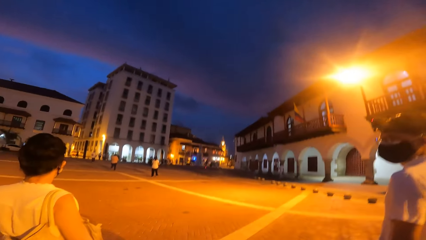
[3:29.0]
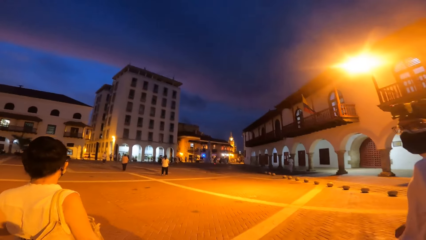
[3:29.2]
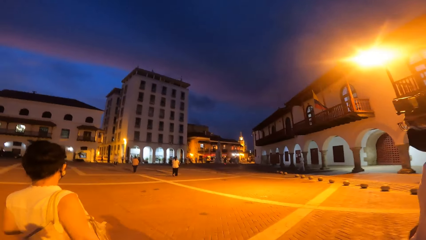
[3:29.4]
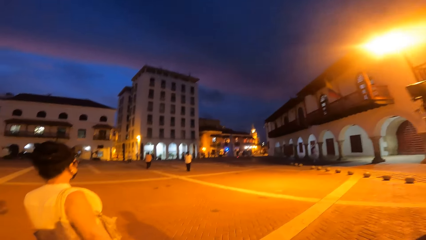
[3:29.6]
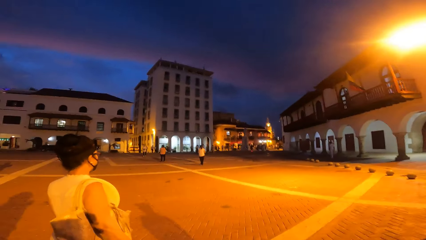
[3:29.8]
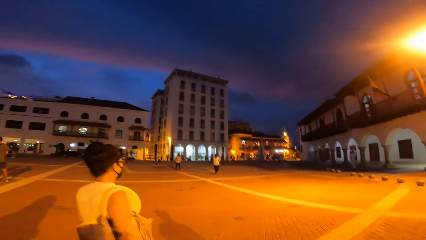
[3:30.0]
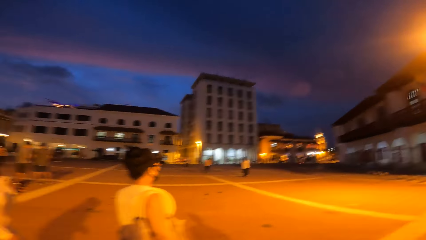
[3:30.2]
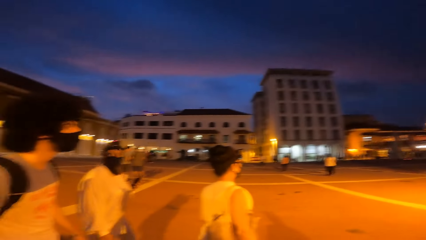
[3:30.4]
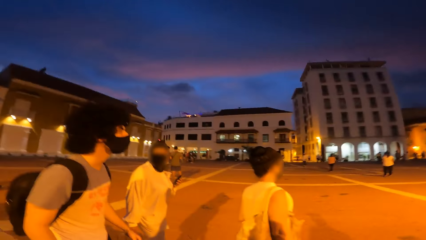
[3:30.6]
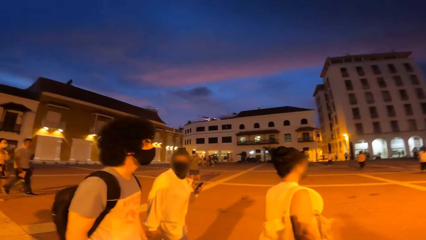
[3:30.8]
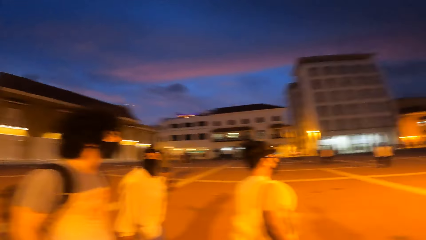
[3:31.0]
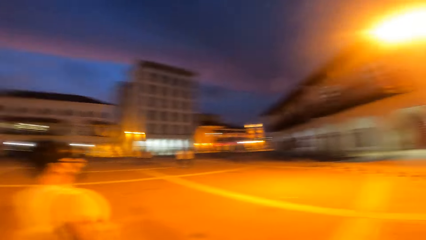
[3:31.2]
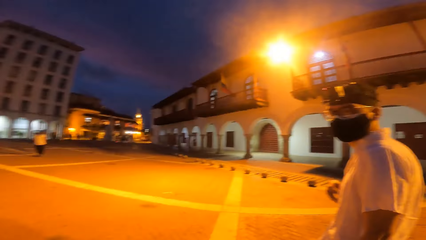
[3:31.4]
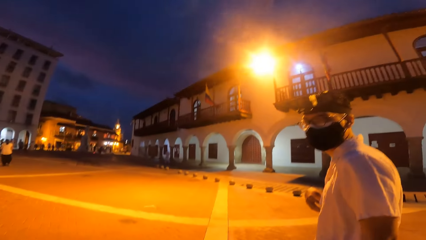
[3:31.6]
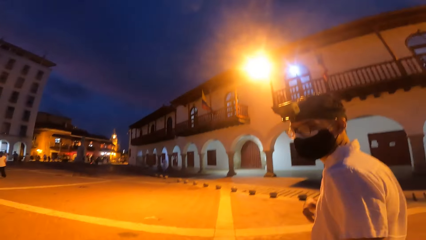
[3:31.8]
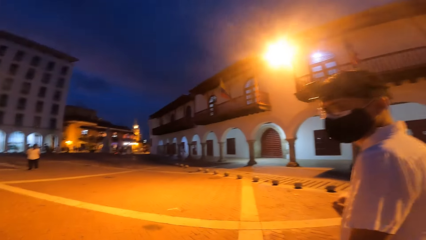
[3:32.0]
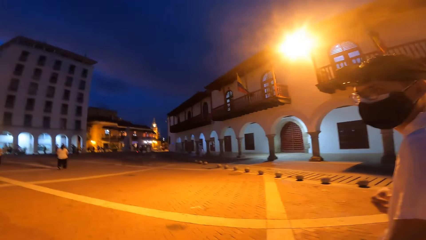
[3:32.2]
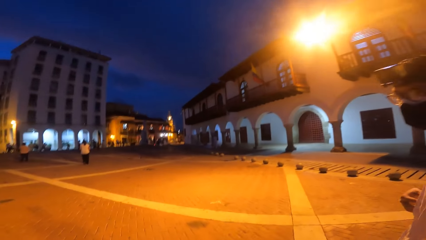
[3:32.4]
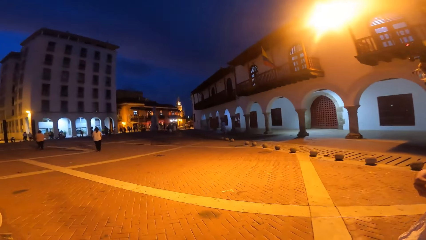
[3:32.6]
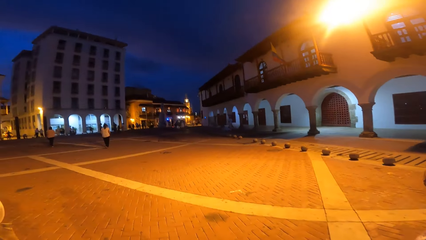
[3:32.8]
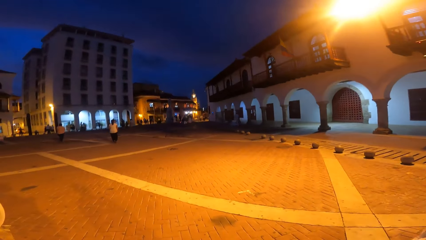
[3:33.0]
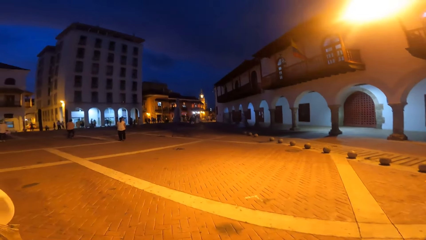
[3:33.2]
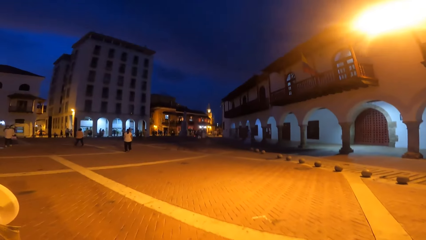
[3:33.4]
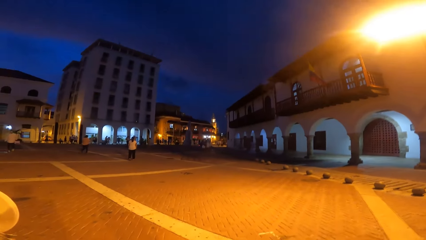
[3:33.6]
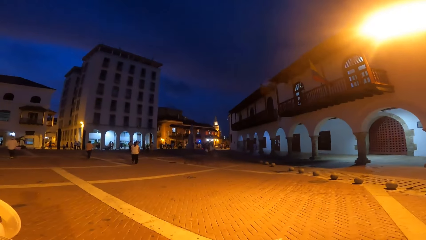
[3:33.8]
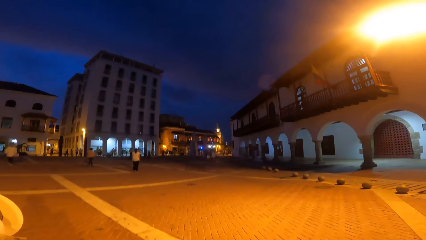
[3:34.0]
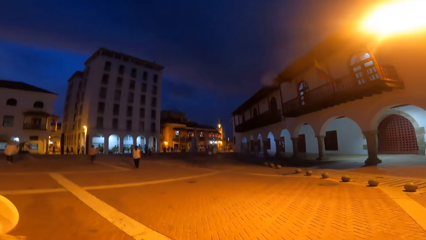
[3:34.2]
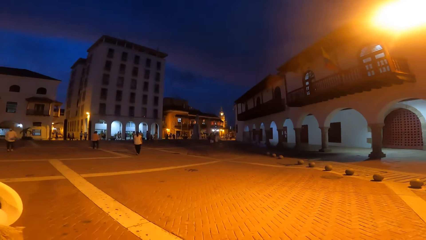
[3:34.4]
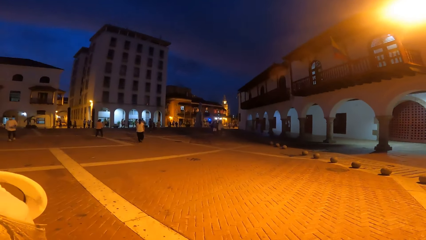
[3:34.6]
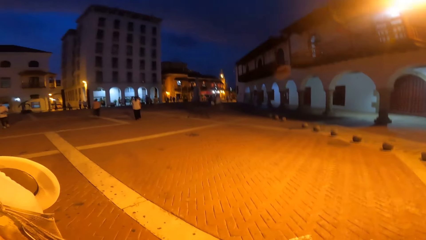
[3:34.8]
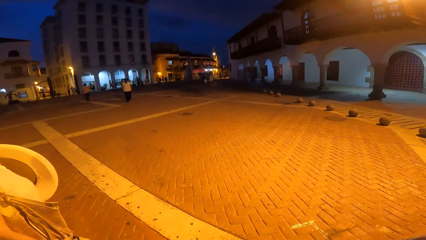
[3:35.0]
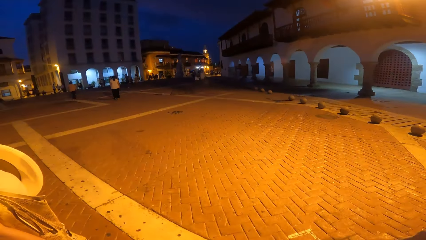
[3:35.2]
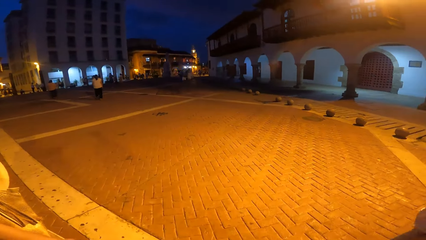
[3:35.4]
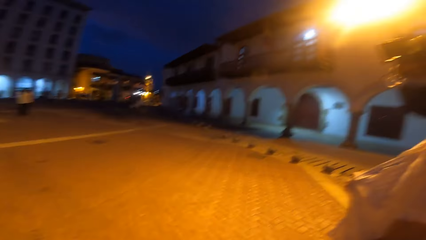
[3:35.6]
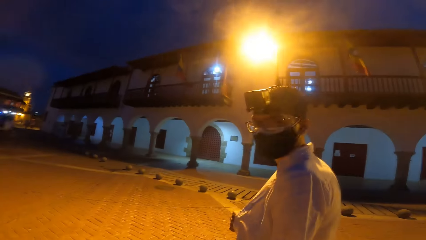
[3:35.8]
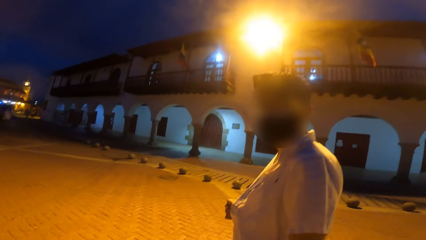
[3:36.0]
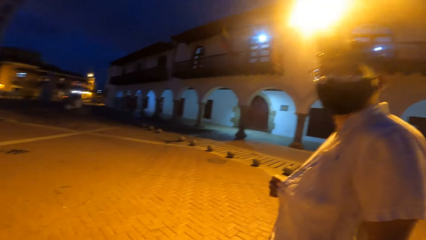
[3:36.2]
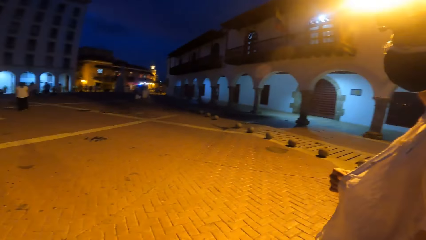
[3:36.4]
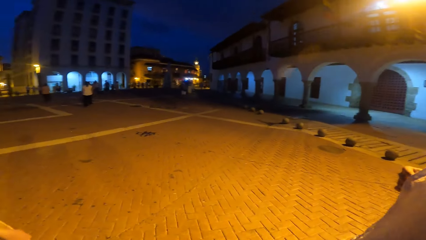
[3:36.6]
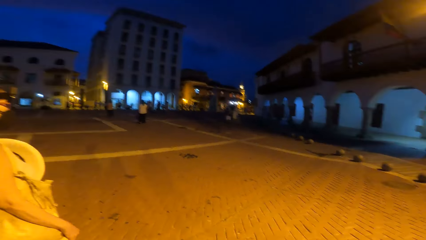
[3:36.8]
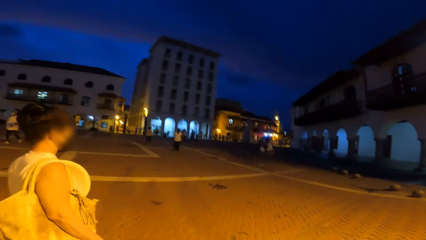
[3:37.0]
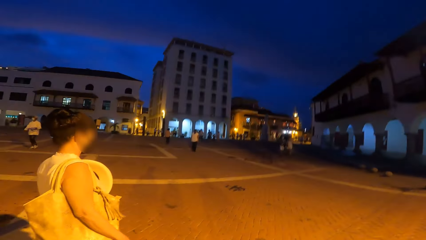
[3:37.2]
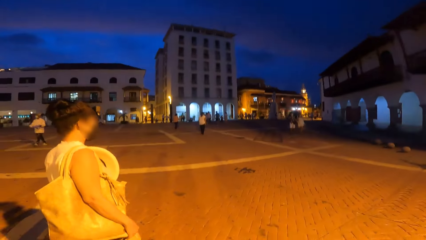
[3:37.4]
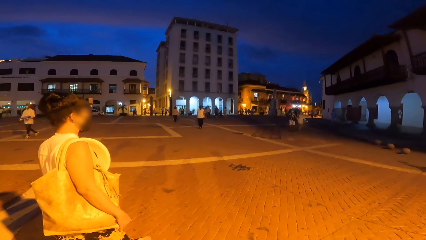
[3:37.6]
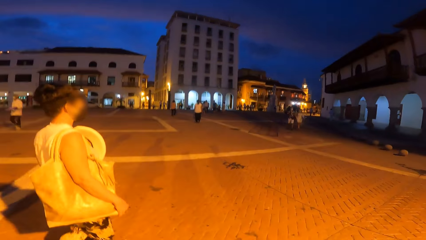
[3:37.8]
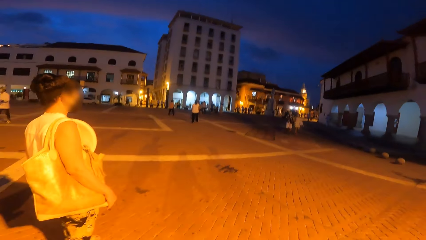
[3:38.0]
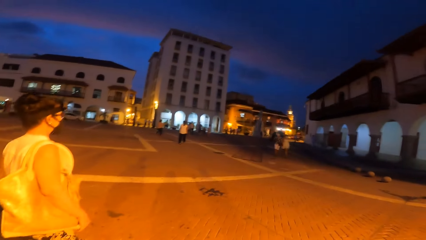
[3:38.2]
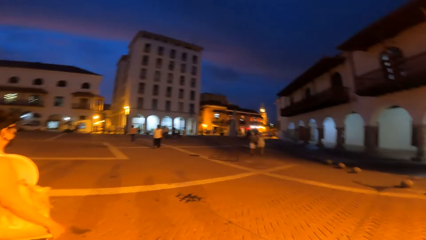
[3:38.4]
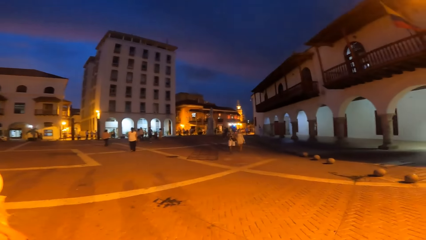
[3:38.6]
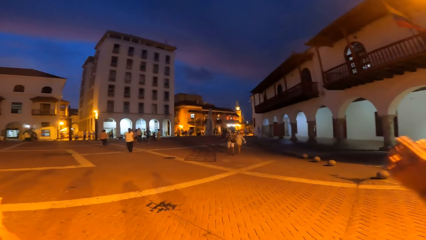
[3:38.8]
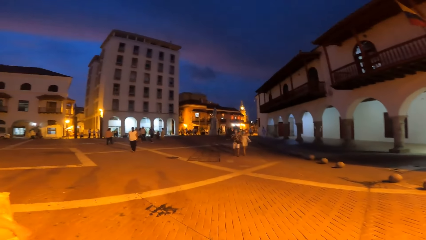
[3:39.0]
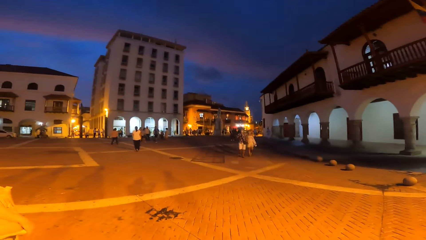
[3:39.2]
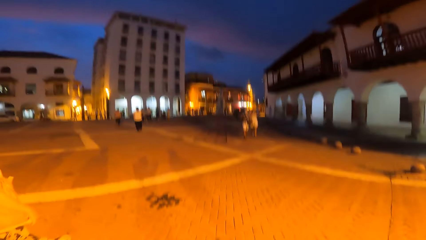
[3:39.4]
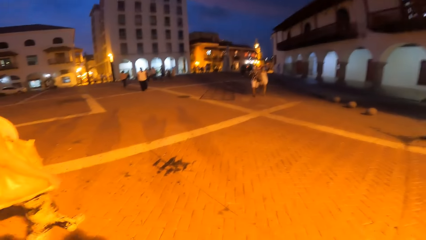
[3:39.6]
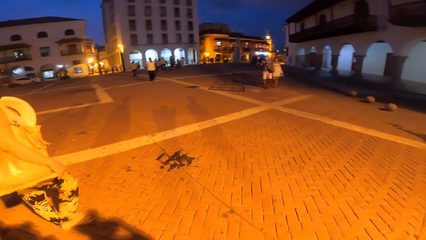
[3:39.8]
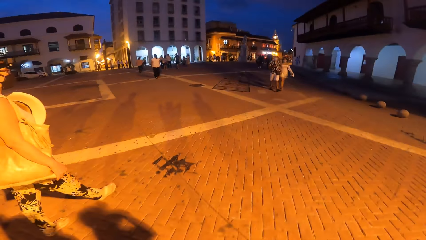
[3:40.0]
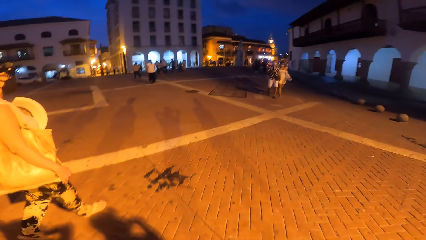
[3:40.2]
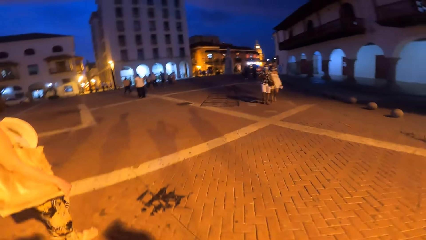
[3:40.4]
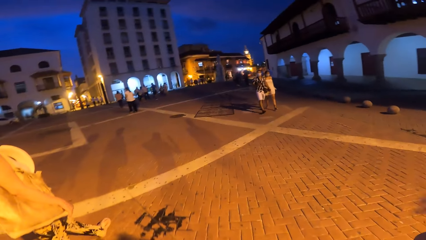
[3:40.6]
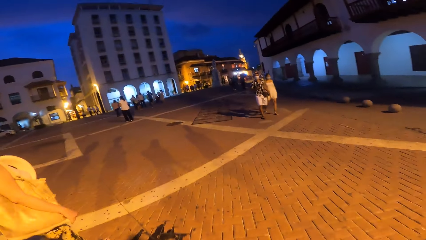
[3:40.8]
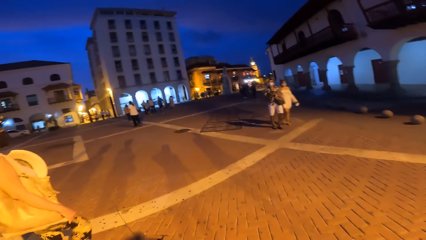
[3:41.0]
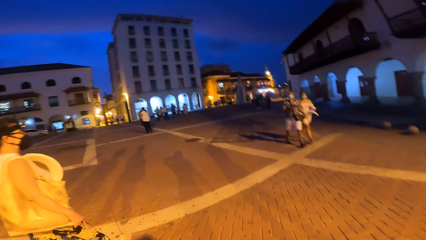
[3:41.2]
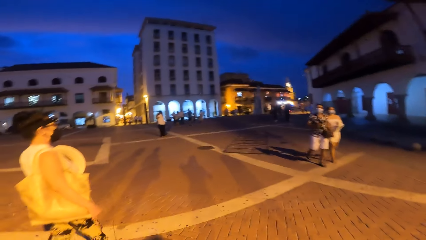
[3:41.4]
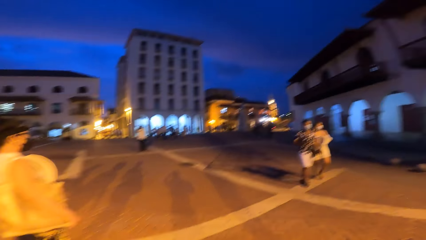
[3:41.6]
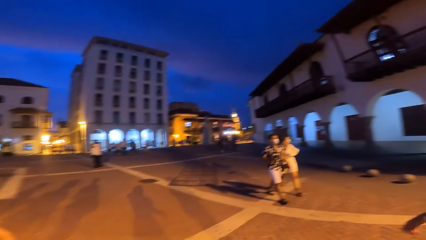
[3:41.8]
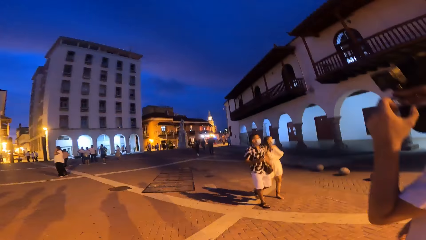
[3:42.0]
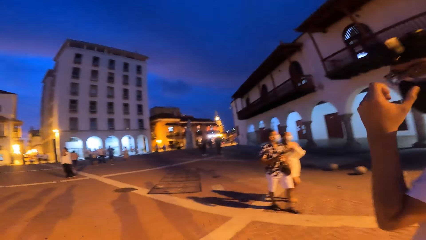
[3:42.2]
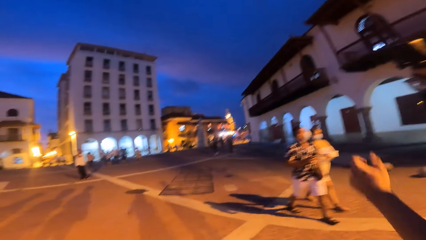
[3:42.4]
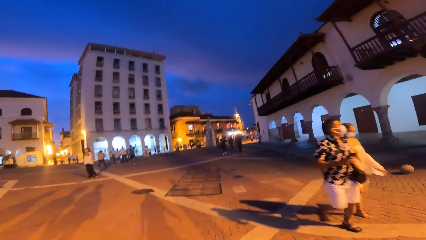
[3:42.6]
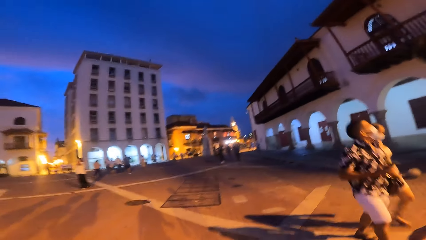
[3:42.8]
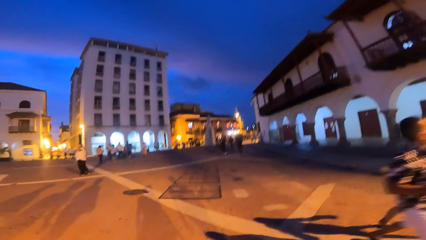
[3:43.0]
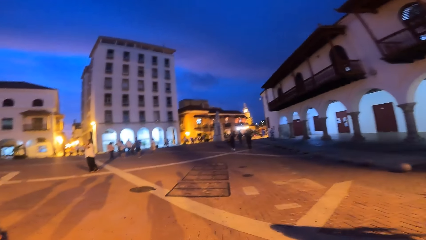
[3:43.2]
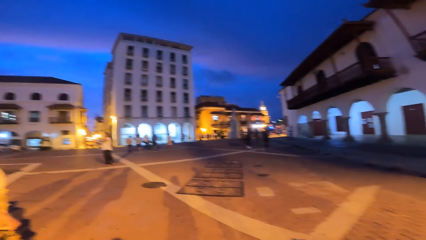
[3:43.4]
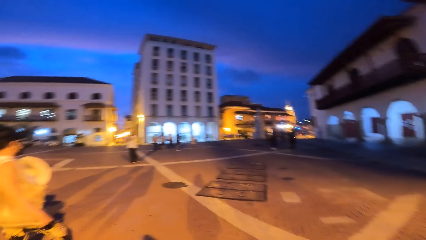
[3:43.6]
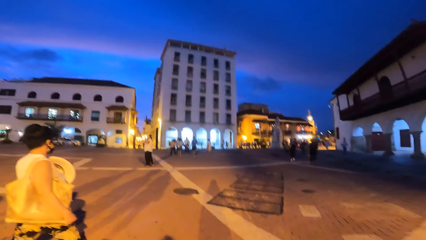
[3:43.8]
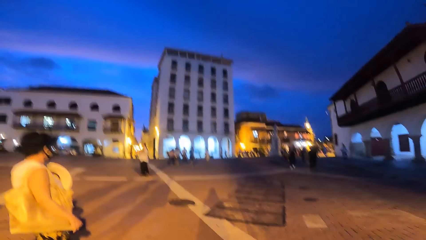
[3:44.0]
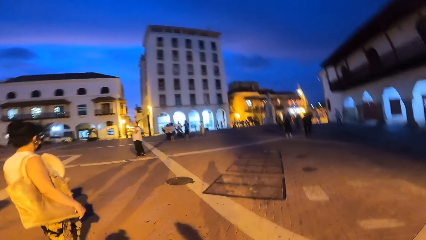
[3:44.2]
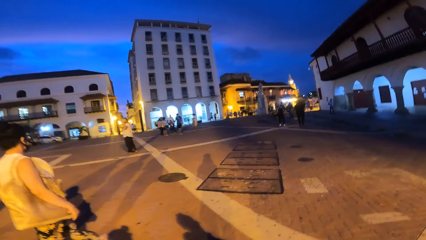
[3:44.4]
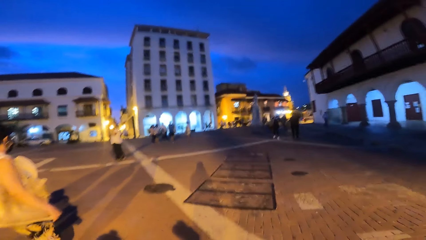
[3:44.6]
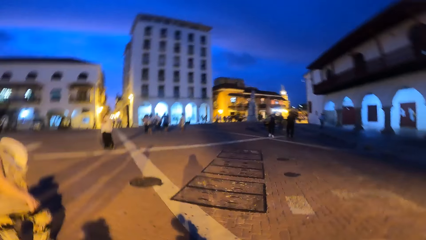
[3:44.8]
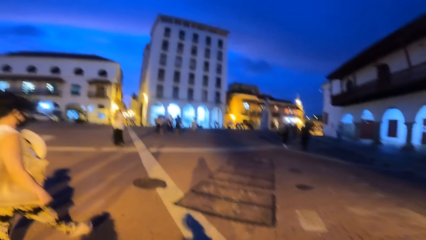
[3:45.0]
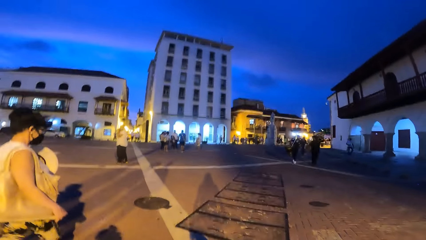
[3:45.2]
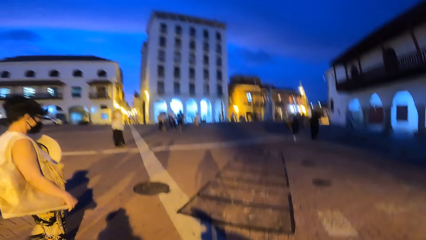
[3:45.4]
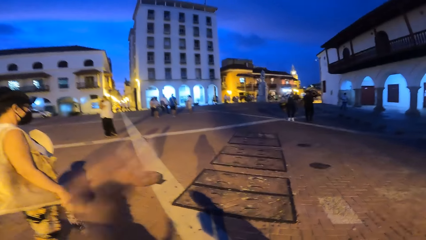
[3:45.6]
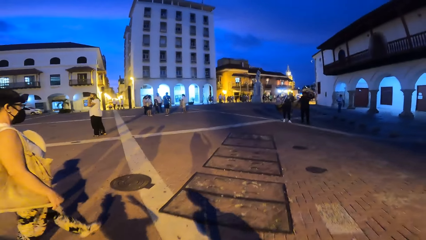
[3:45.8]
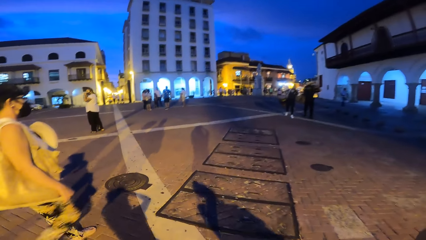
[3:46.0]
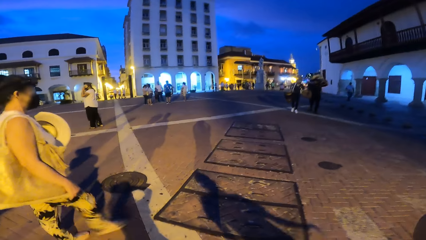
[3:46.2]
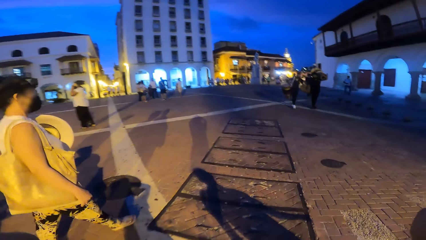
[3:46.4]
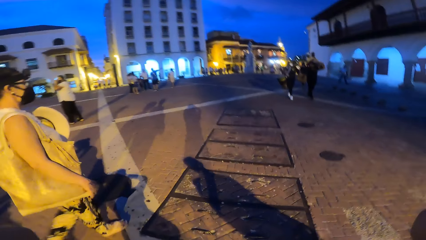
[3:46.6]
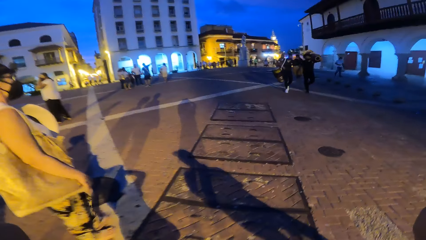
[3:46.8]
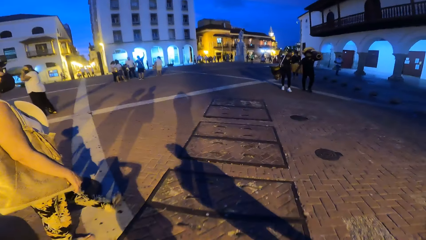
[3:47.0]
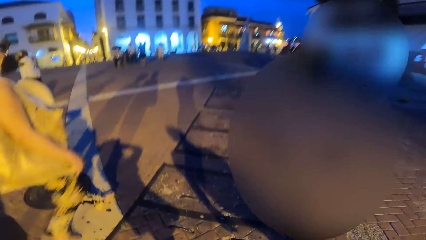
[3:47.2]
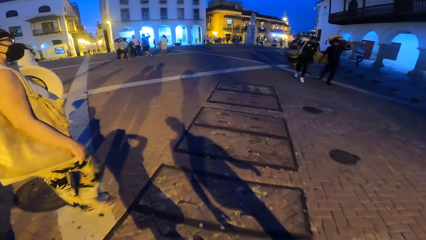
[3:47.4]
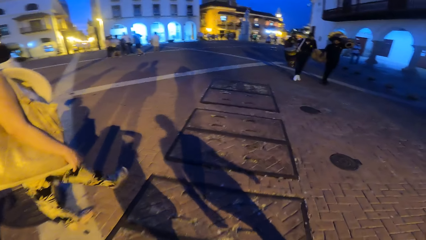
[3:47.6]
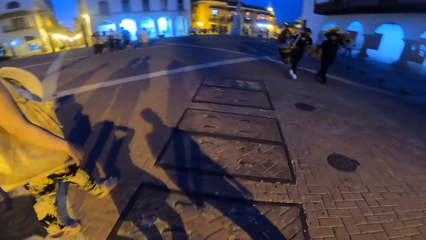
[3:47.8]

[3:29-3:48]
The woman holds a phone in her left hand. A man points a hand. The man touches a facemask on his face with his left hand and touches his spectacle. The camera wearer touches her face with her left hand. She touches her face with her right hand.
